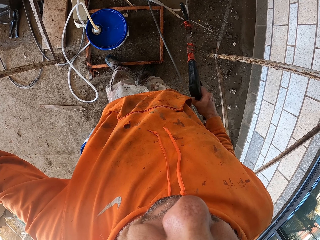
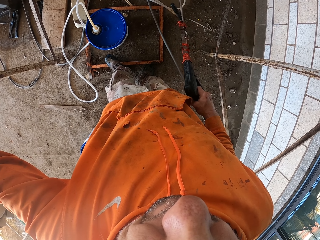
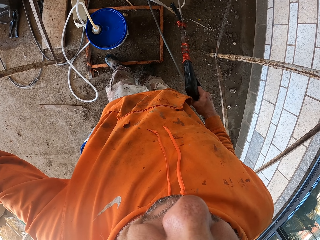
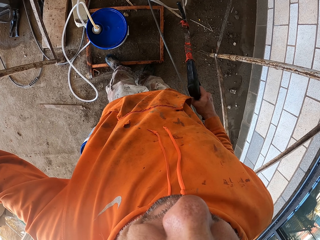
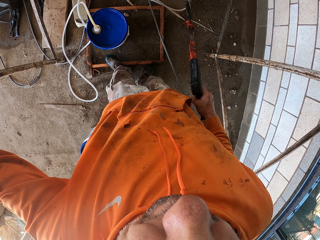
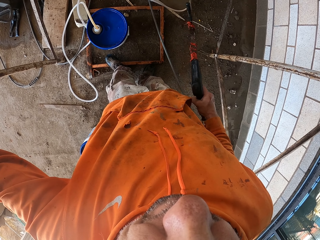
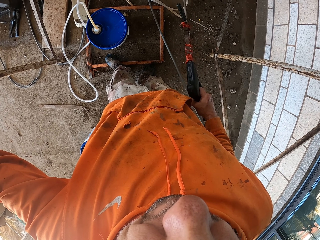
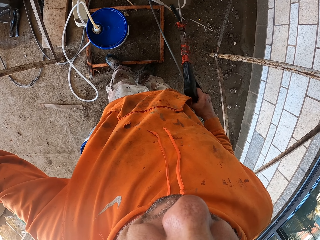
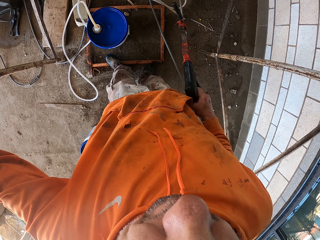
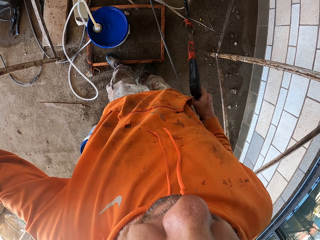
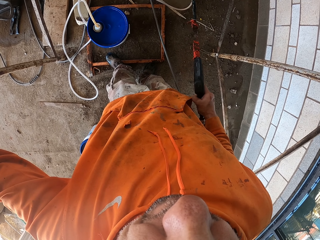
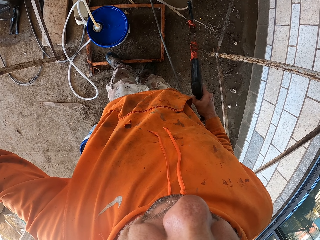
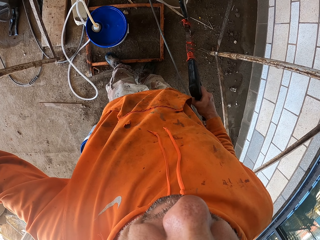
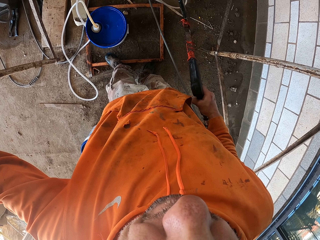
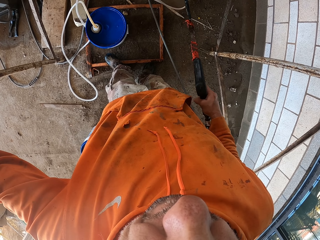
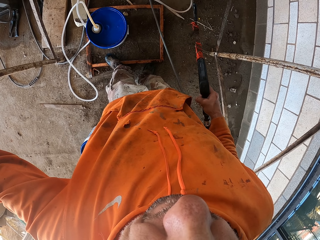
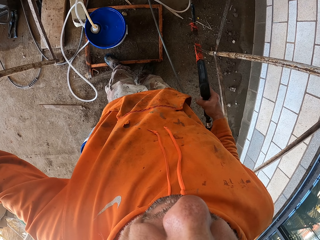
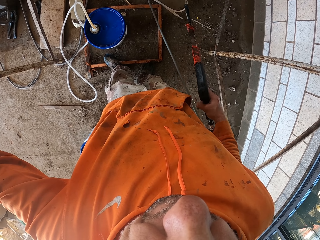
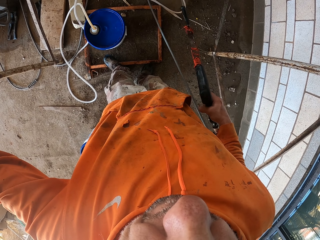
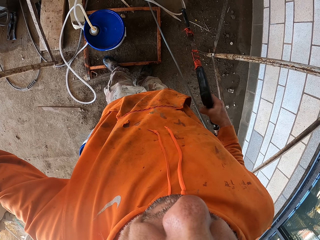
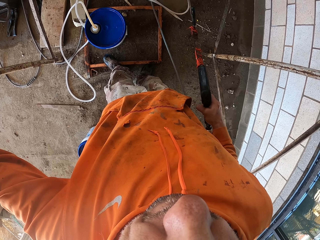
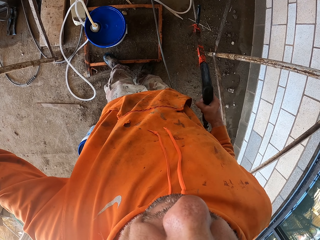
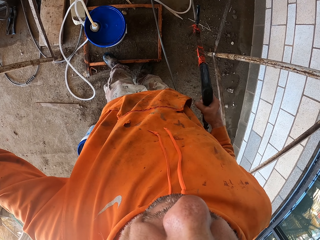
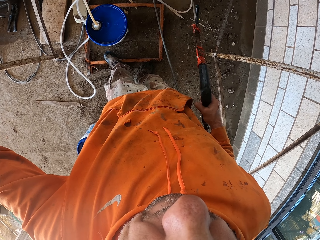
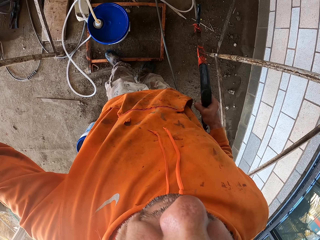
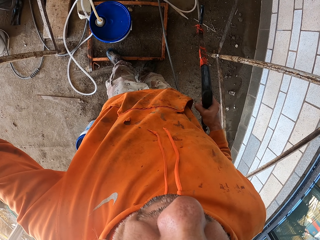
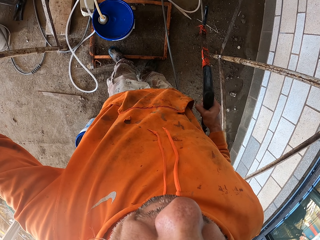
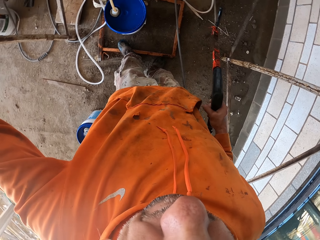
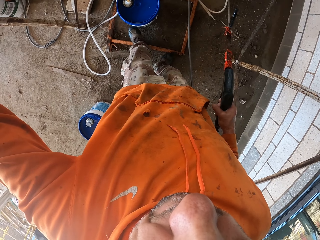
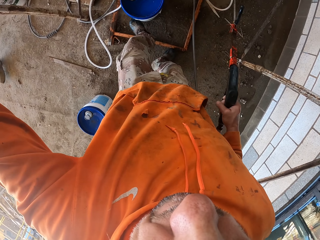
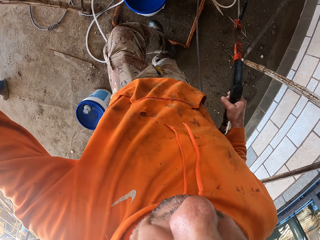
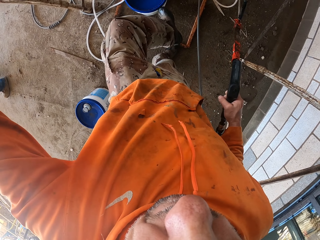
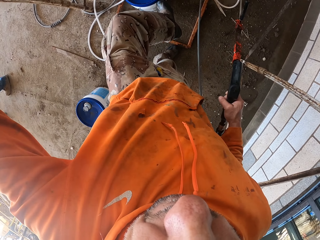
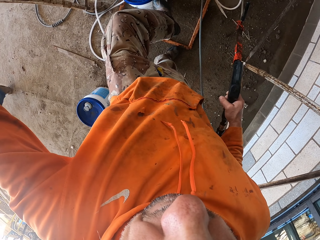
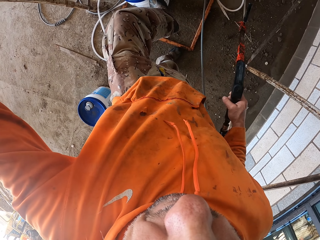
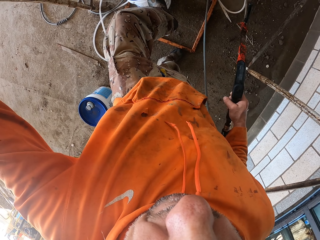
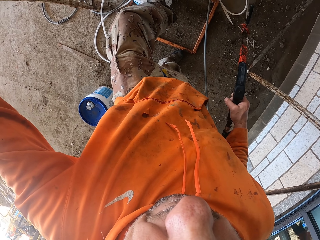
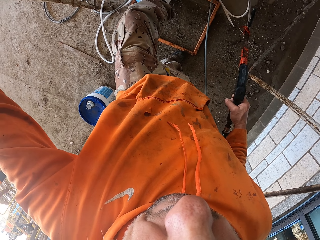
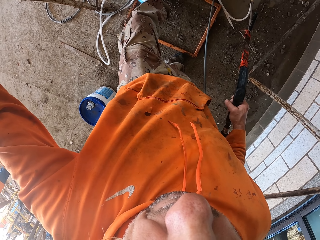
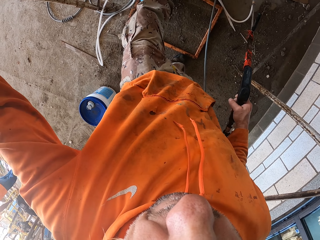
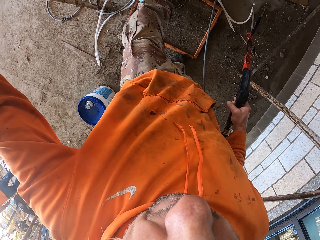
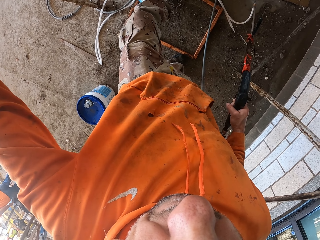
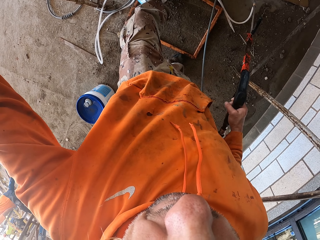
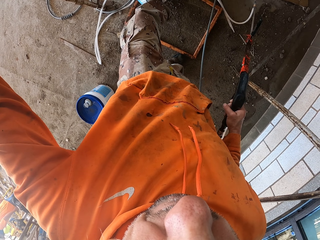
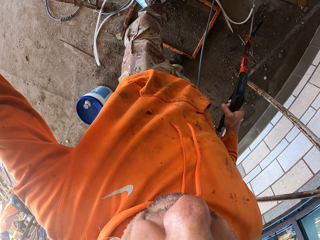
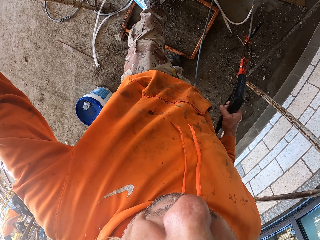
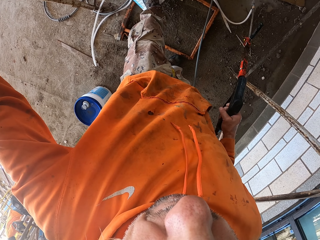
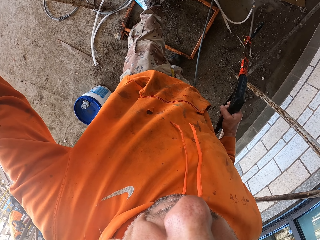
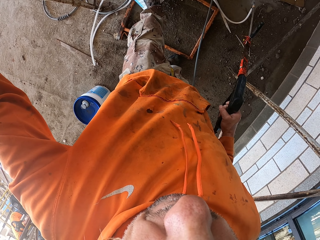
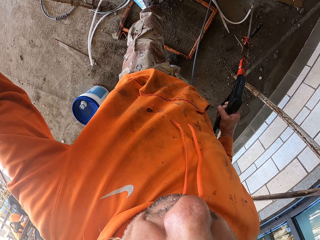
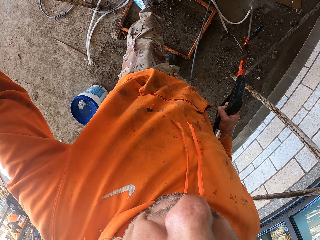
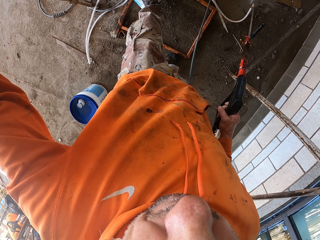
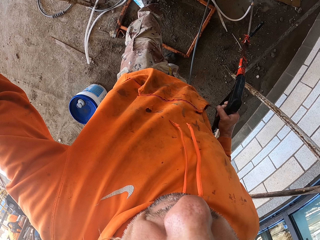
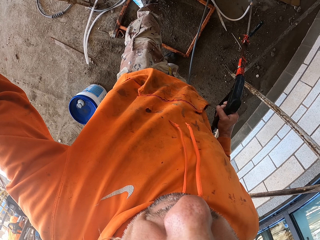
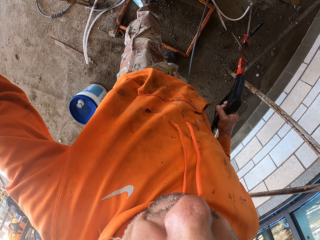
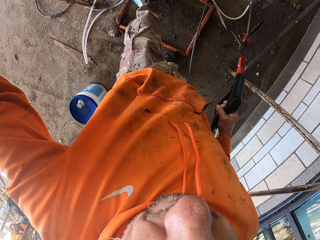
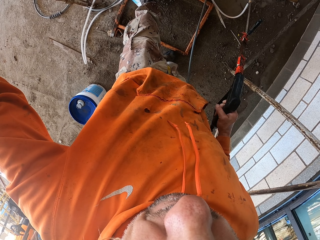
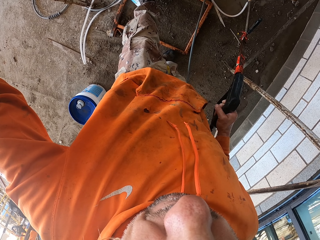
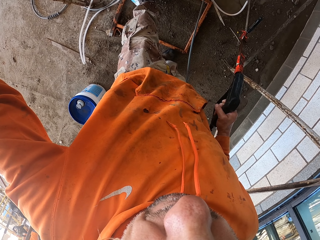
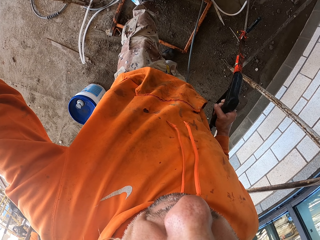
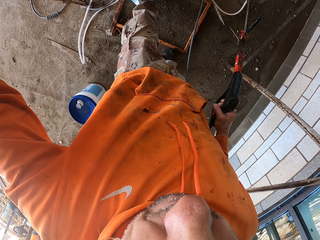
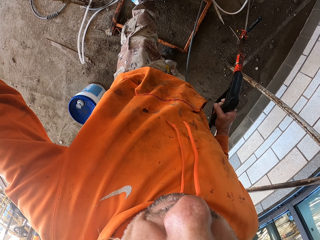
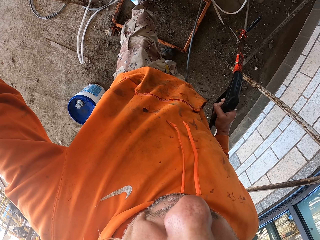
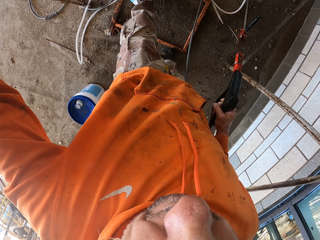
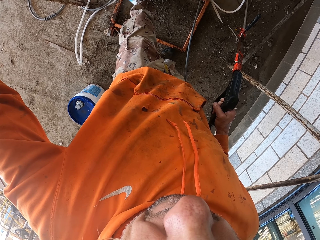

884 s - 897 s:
The camera wearer pushes a bucket. They step on the bucket.

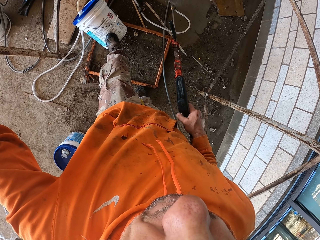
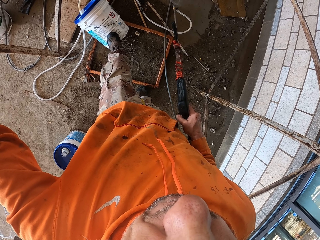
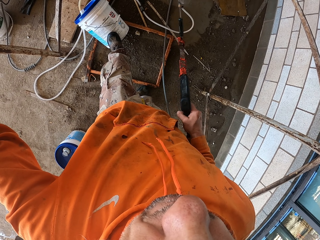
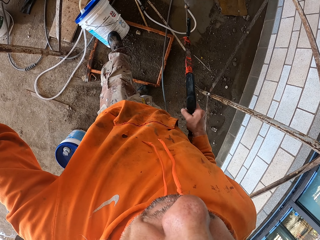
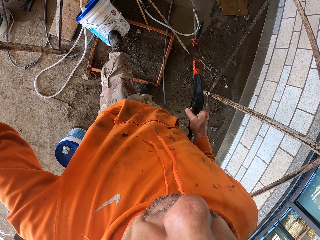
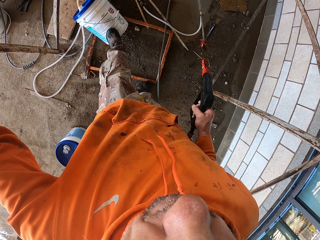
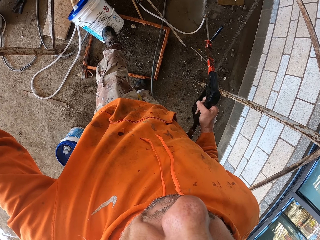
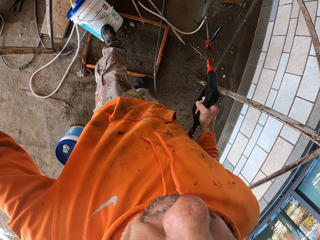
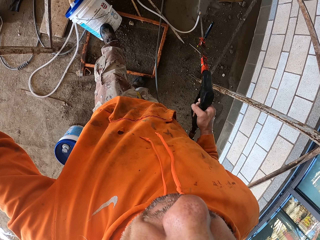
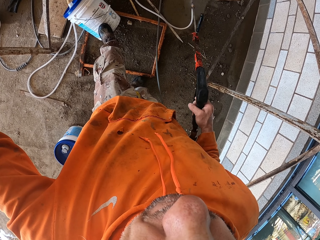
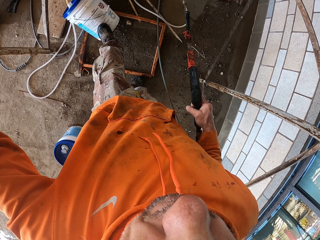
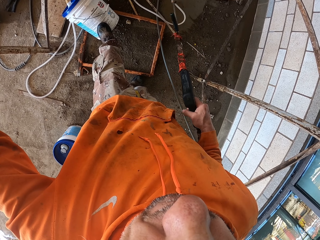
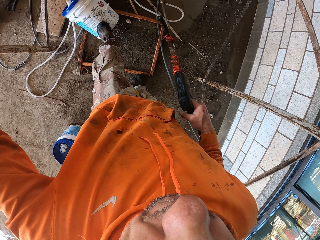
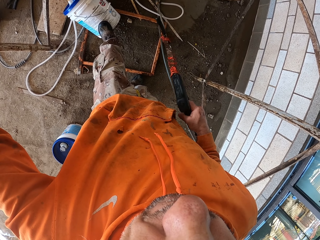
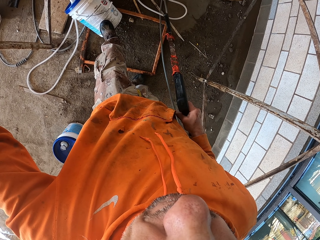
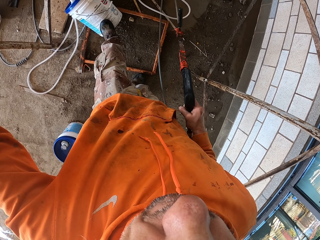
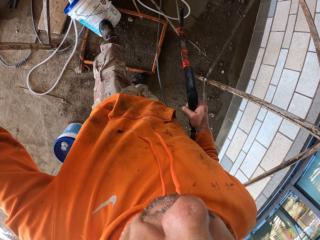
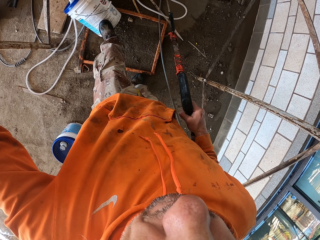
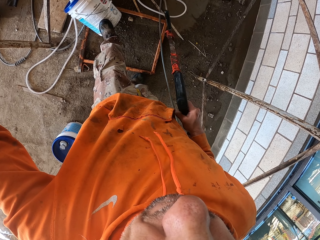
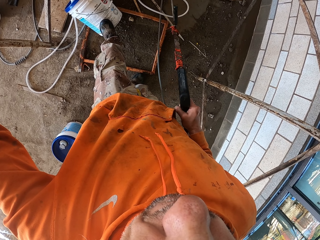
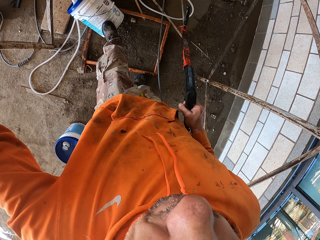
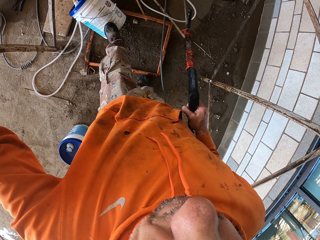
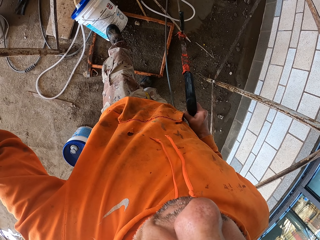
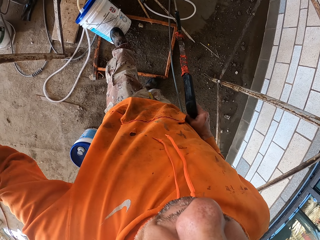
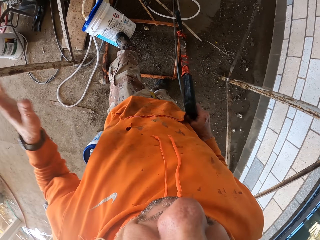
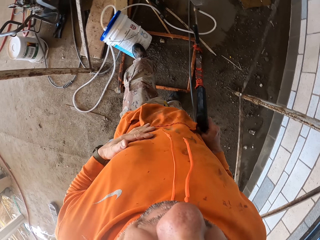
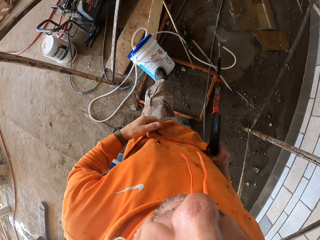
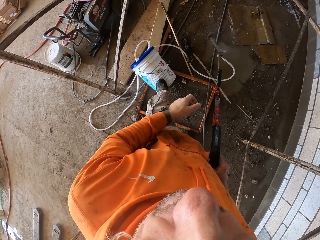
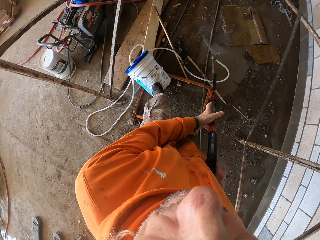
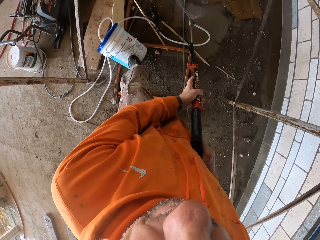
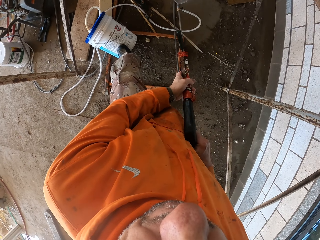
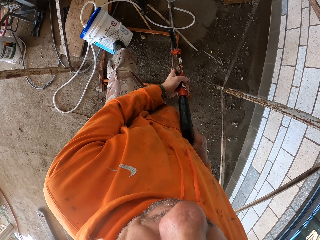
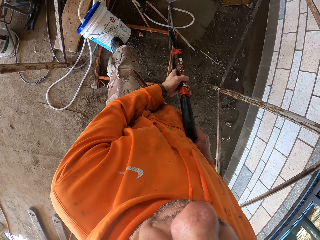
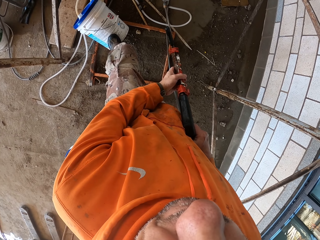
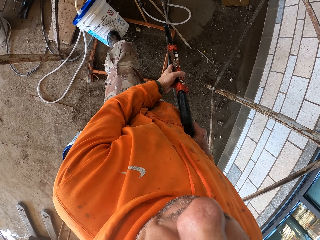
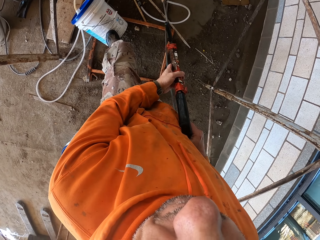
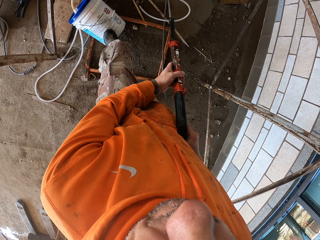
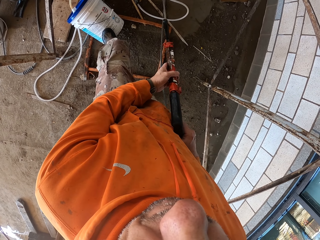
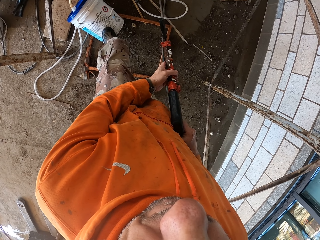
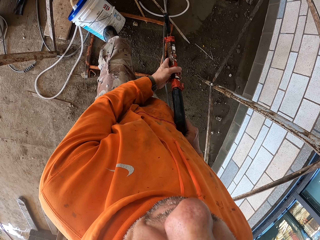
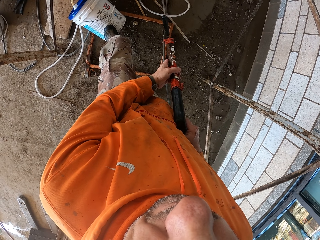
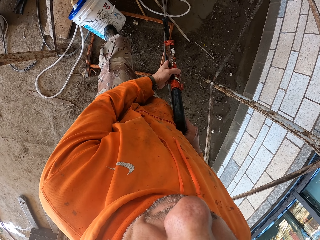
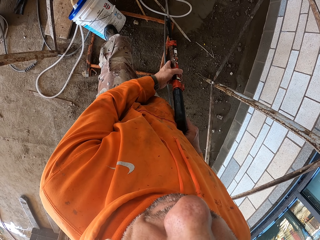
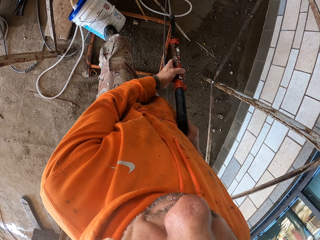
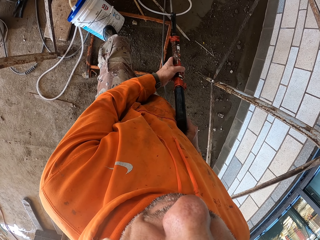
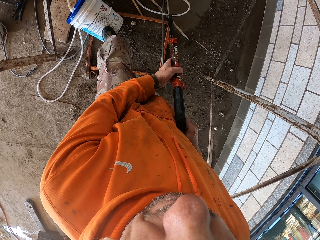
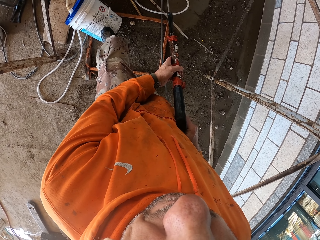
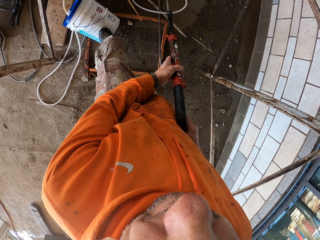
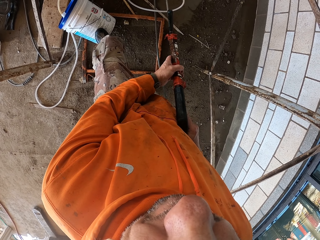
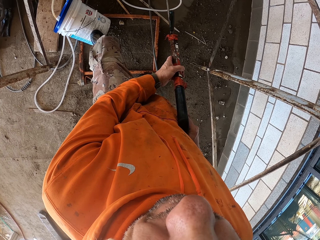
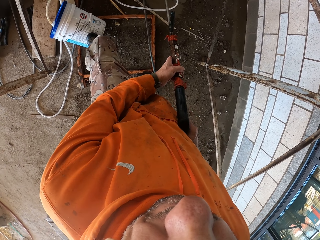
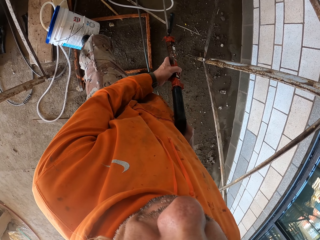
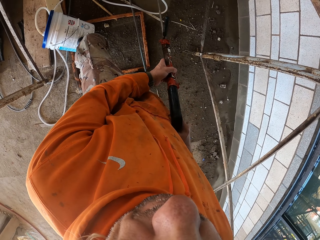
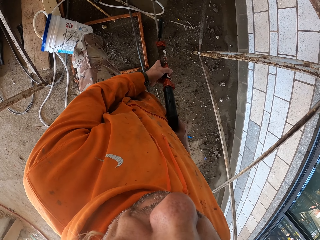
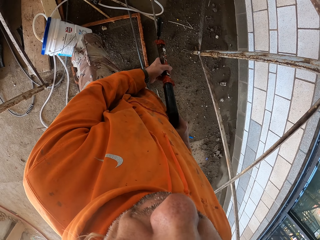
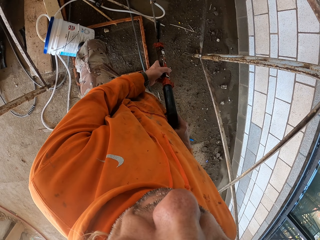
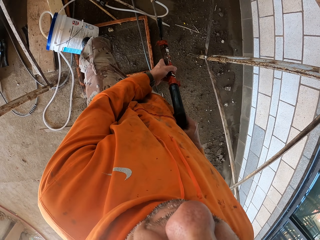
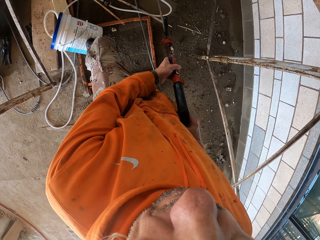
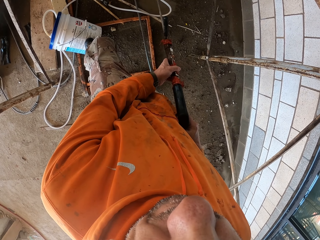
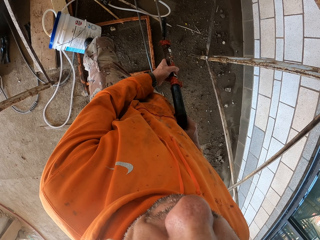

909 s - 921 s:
The camera wearer washes the floor. He moves his hand down. He holds the pressure washer gun with both hands.
